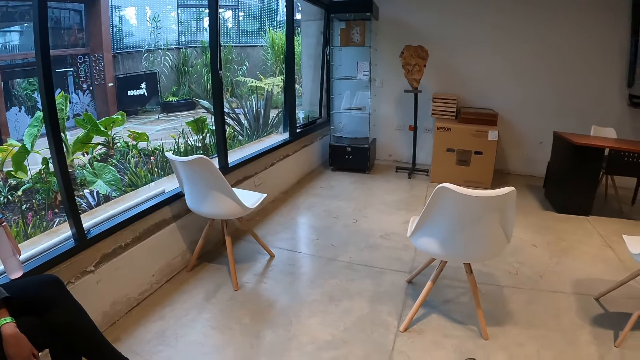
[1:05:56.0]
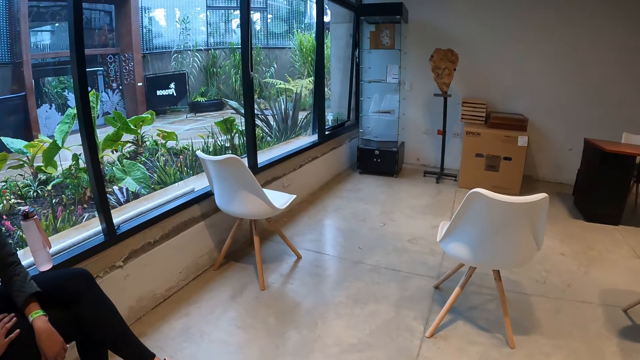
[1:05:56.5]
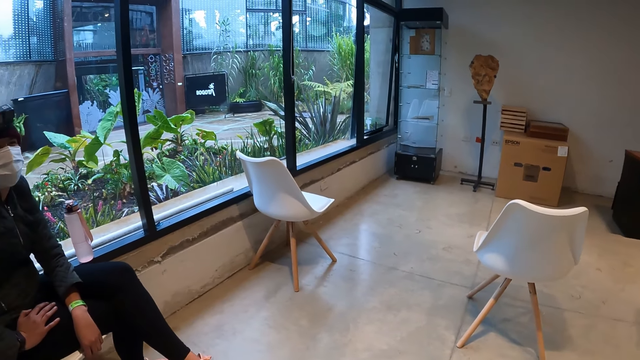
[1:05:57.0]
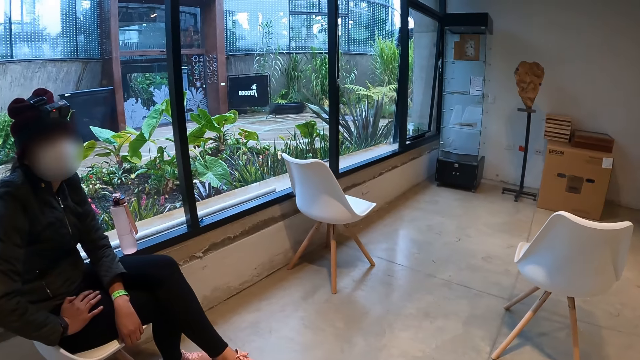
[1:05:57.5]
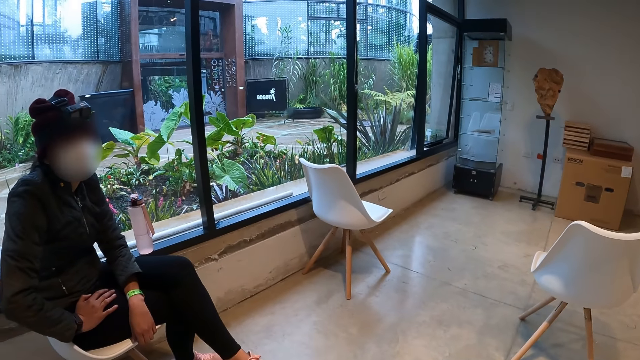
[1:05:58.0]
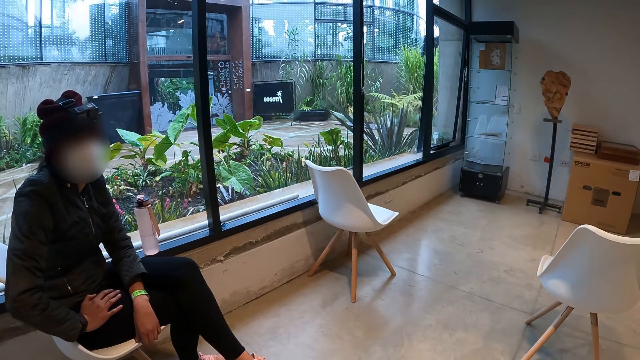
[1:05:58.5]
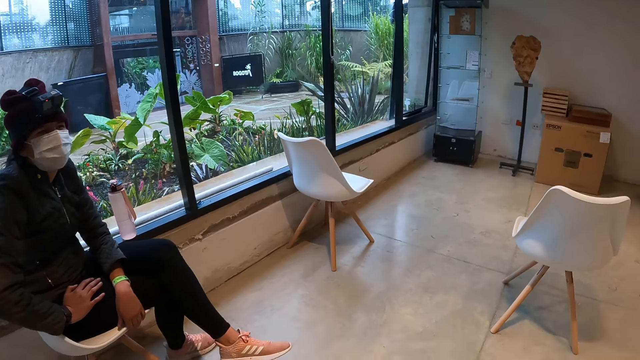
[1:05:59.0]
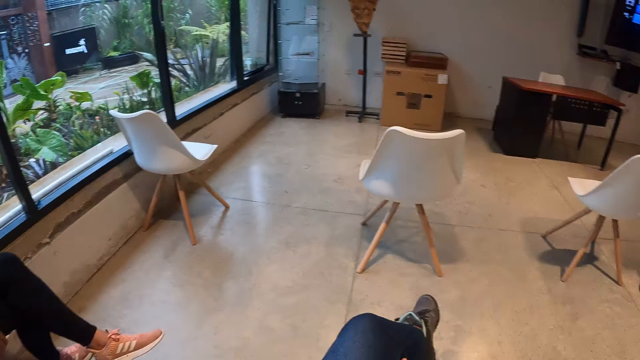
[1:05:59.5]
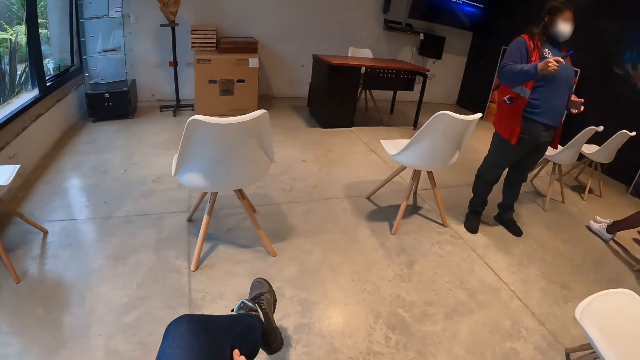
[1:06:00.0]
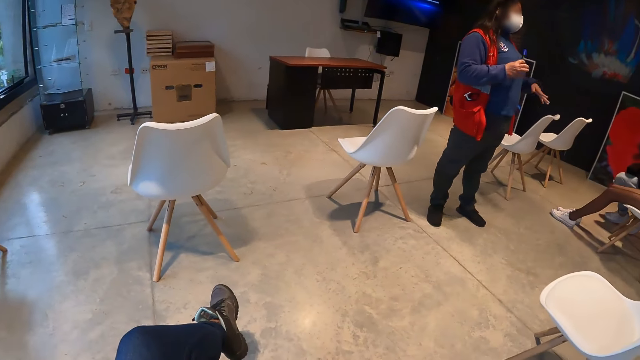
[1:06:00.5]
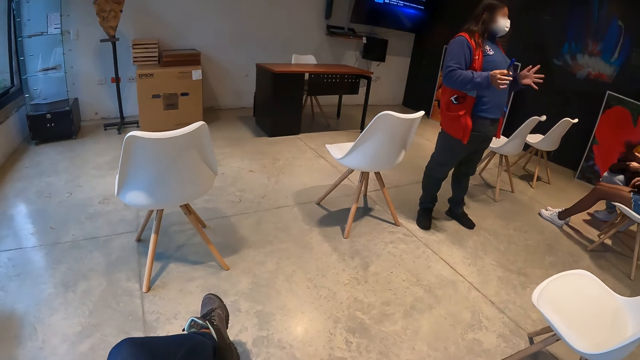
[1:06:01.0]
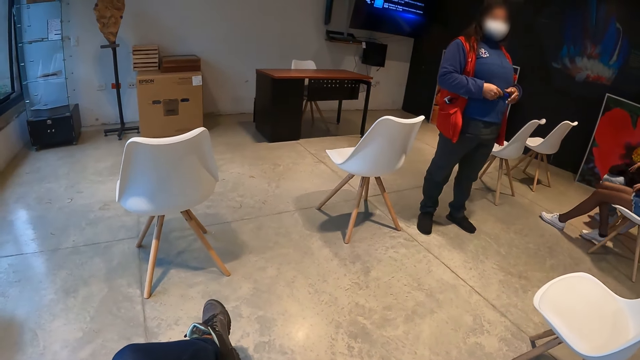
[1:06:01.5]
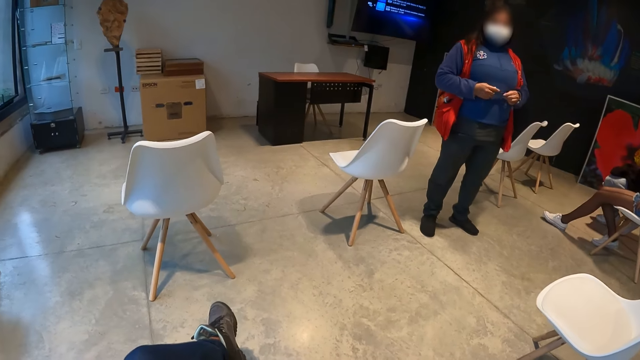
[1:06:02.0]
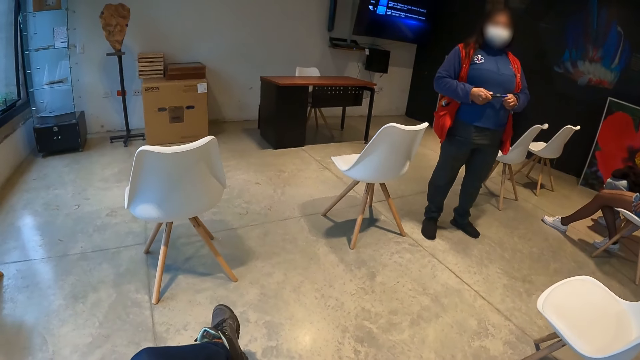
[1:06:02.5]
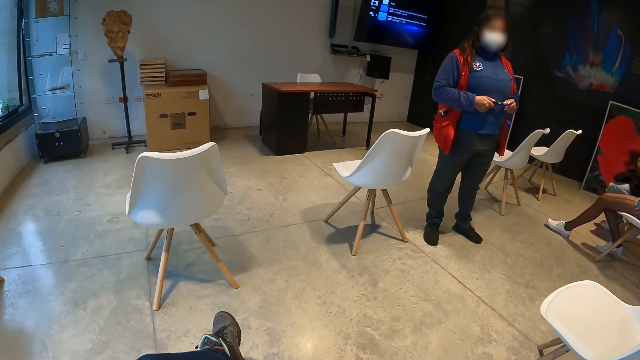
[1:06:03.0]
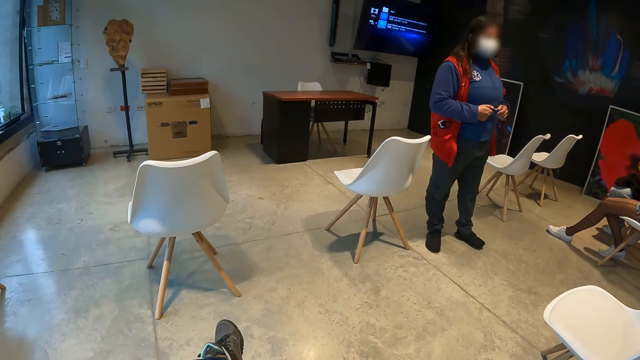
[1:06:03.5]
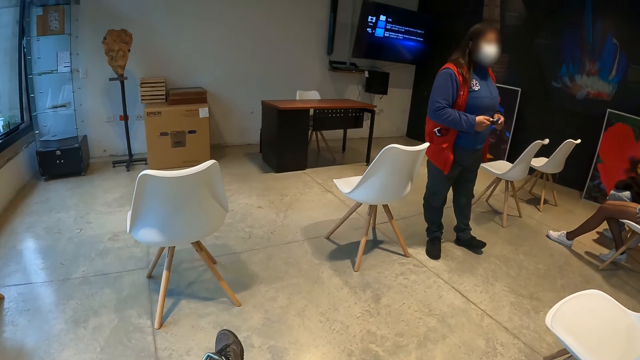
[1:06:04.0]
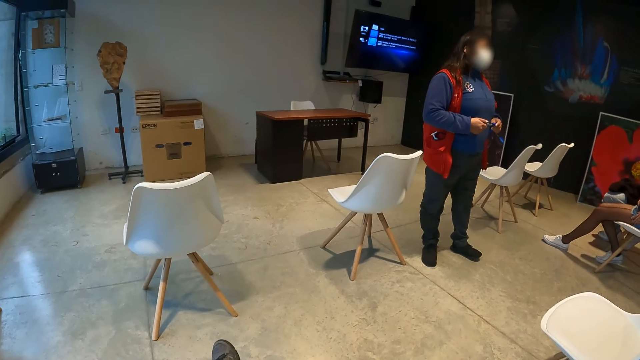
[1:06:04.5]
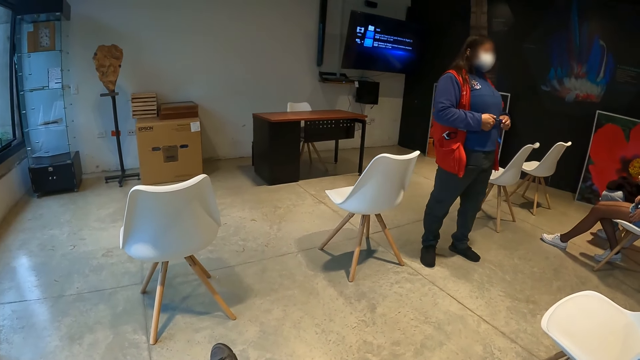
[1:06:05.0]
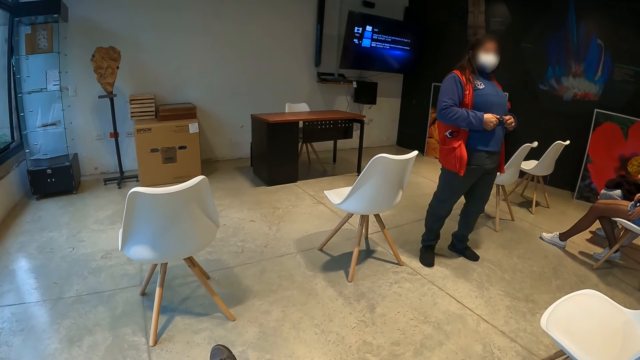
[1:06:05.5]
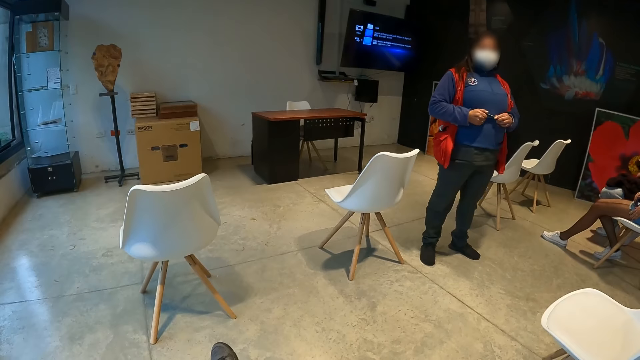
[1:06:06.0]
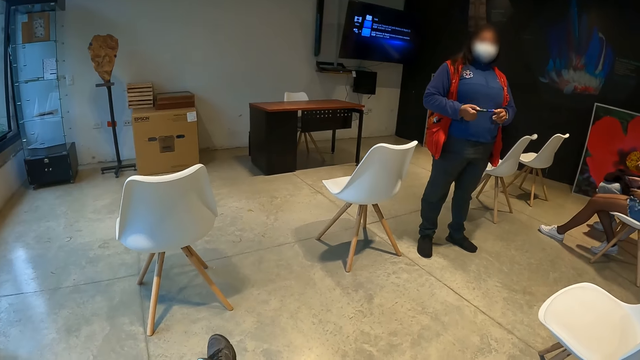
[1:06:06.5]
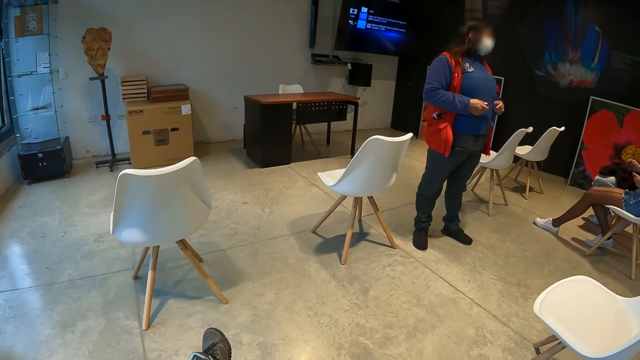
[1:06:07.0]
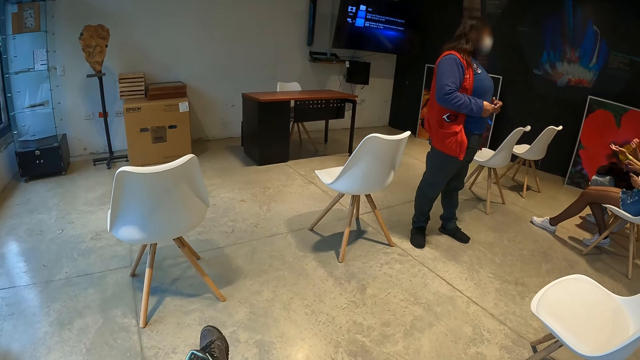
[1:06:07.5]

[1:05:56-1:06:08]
A woman moves the hands. The camera wearer looks at the woman.

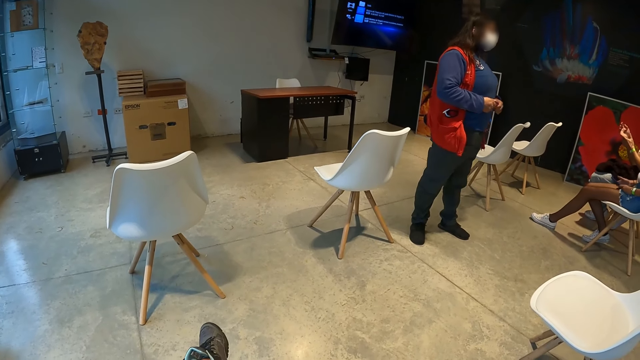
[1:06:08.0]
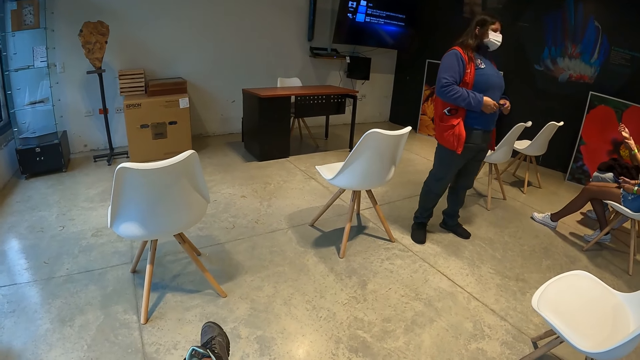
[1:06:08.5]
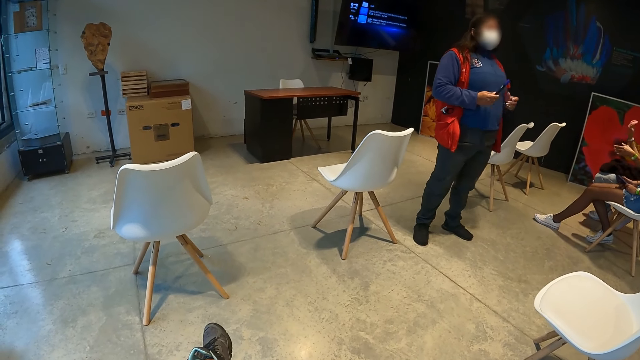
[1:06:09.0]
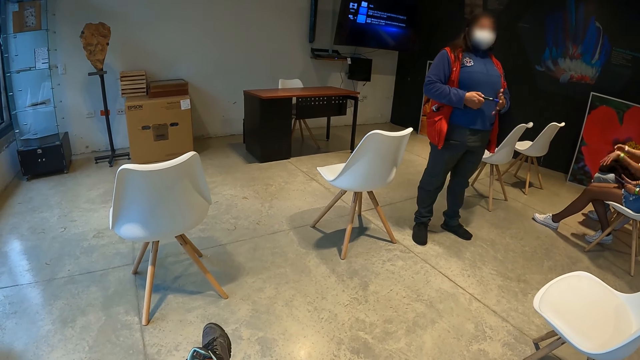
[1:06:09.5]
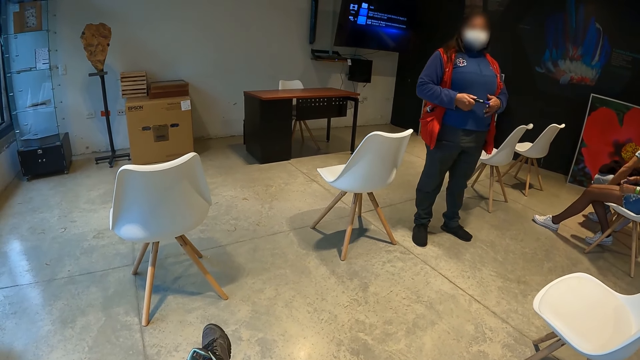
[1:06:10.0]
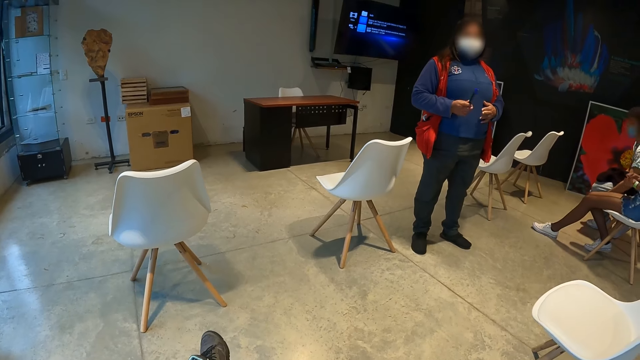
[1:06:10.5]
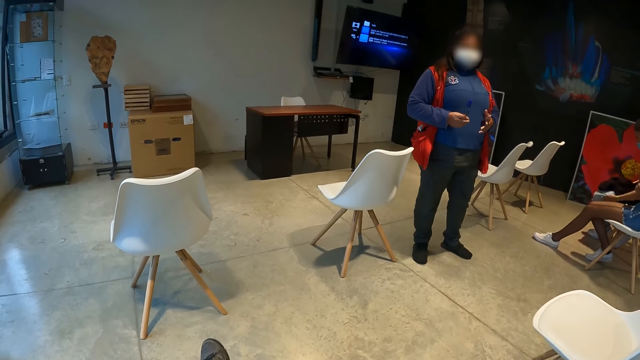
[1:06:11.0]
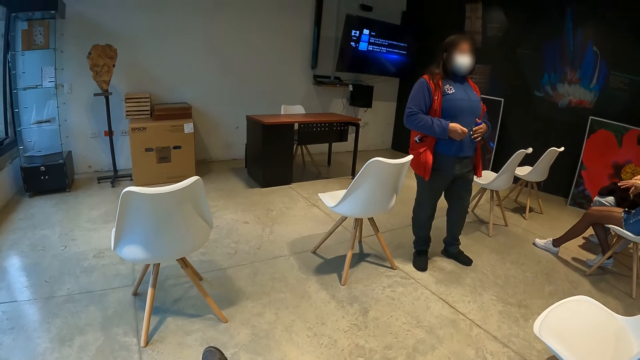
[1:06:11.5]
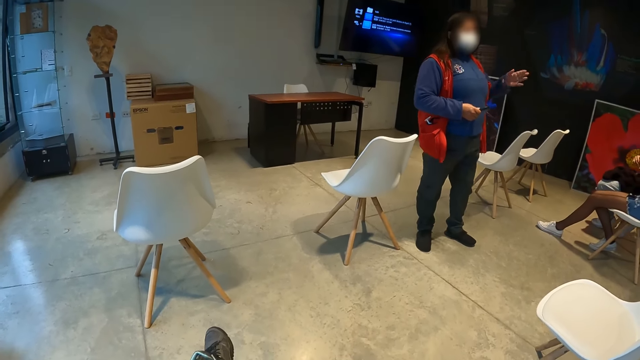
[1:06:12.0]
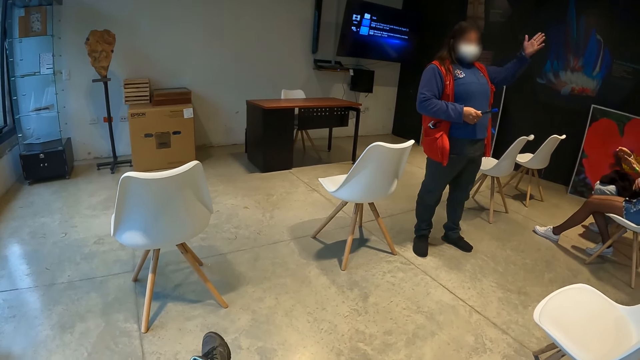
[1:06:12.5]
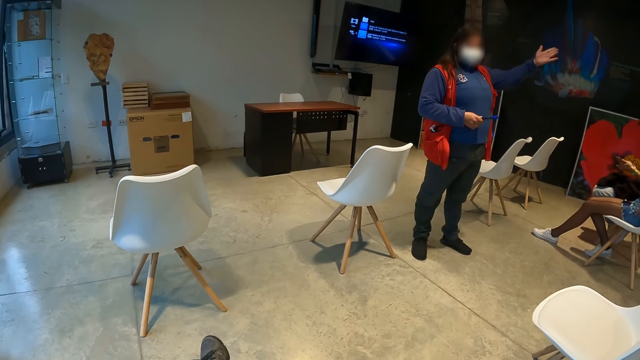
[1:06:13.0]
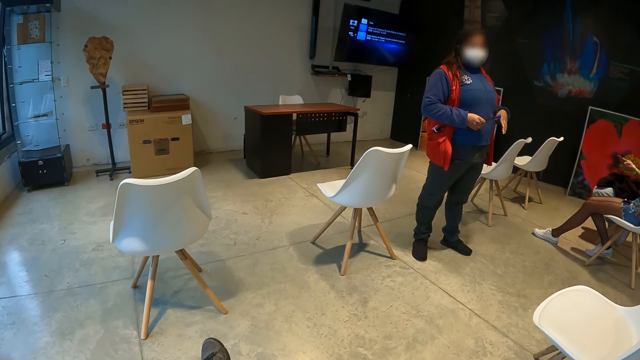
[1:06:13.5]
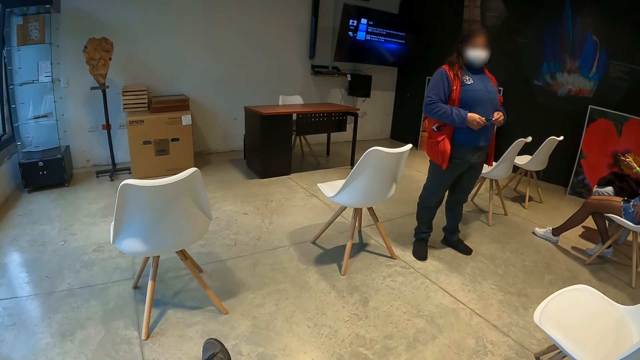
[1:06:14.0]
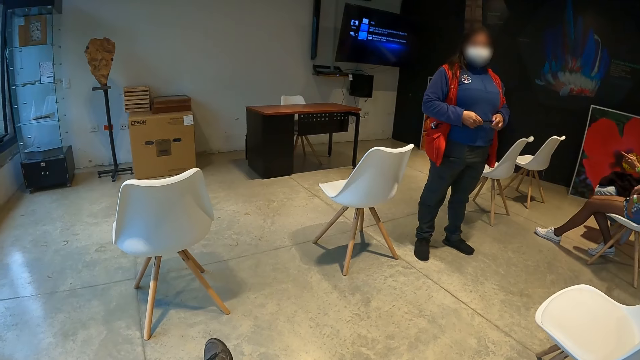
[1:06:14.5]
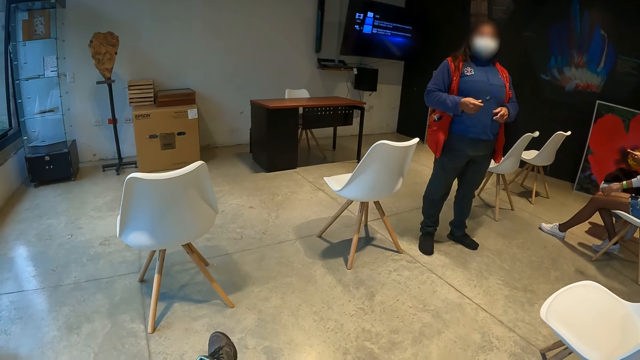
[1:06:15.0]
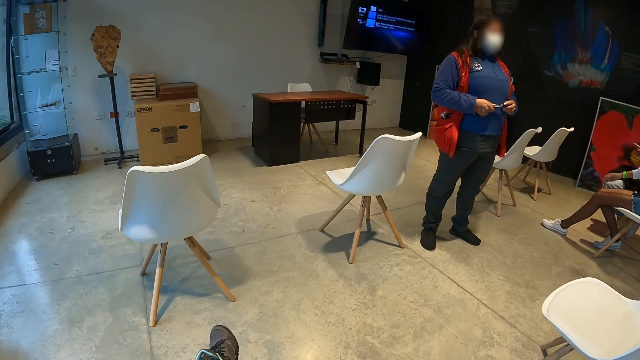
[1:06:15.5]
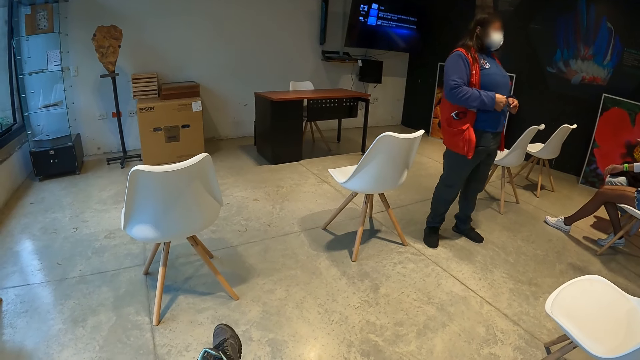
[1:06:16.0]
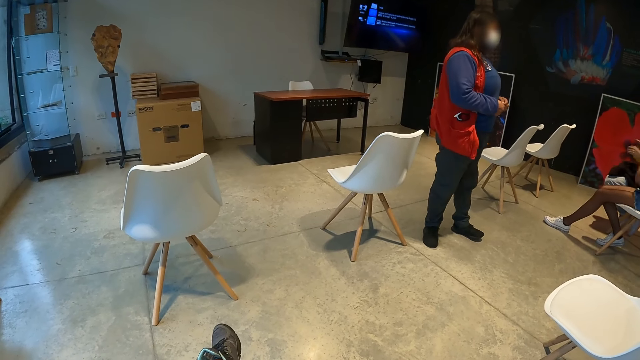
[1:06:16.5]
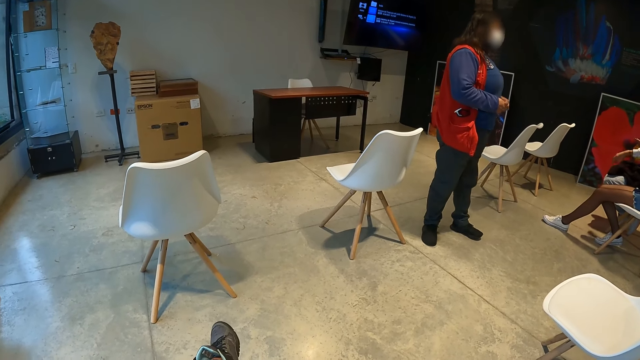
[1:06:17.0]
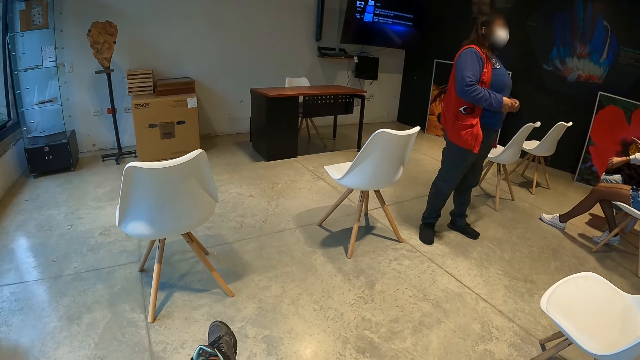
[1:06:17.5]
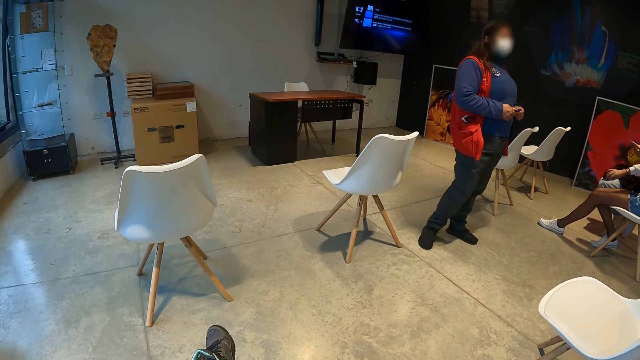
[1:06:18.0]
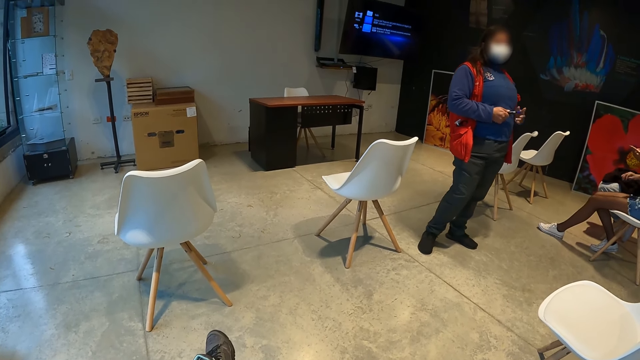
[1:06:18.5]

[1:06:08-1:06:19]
The woman interacts with the group of people in the studio with her left hand.
